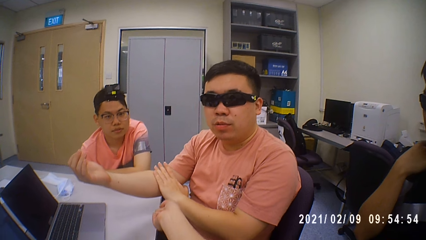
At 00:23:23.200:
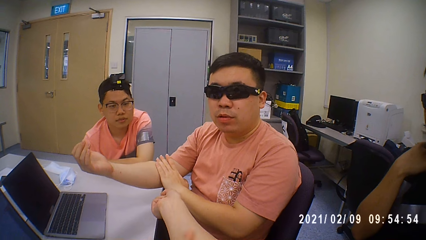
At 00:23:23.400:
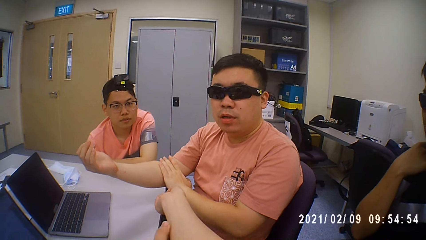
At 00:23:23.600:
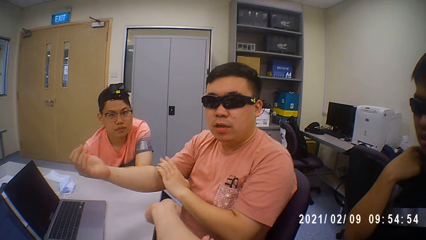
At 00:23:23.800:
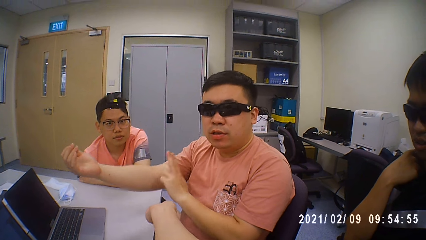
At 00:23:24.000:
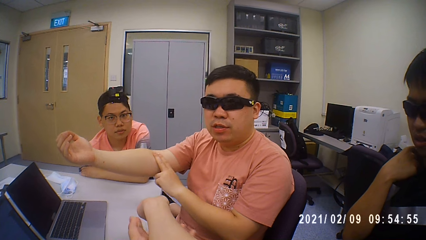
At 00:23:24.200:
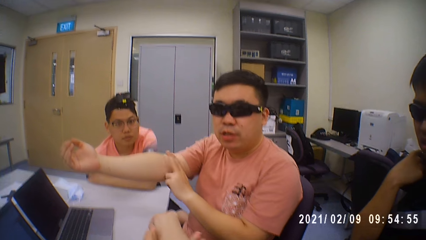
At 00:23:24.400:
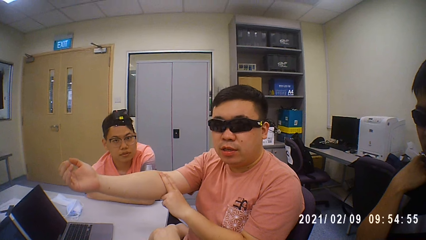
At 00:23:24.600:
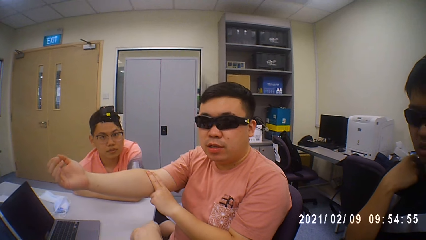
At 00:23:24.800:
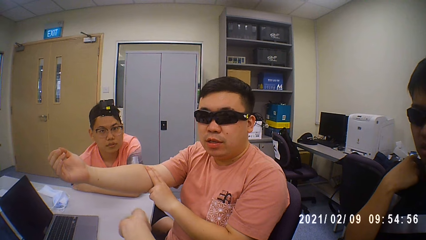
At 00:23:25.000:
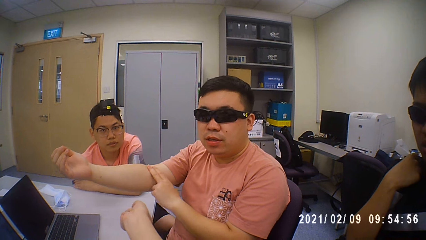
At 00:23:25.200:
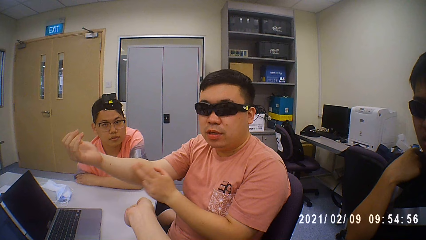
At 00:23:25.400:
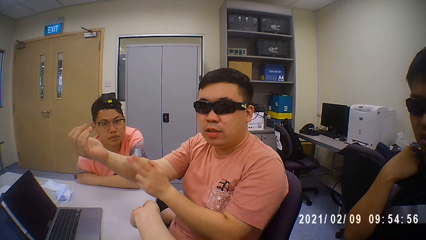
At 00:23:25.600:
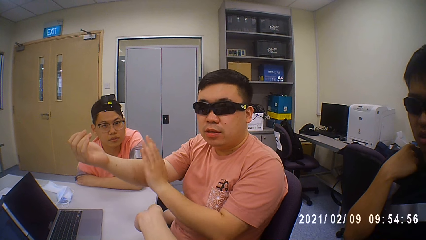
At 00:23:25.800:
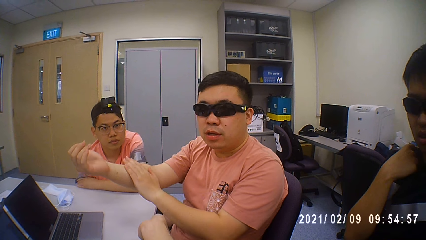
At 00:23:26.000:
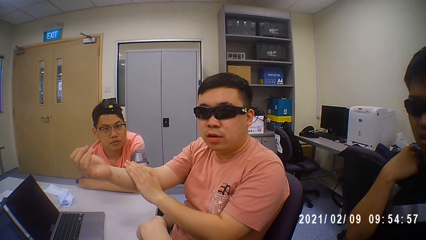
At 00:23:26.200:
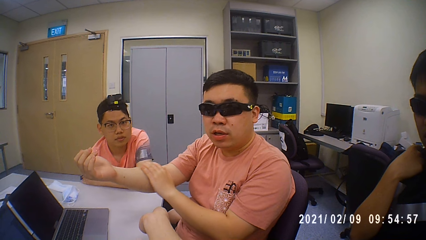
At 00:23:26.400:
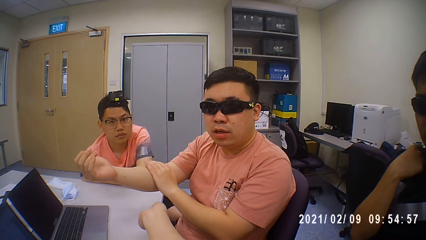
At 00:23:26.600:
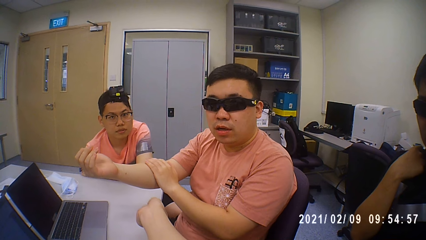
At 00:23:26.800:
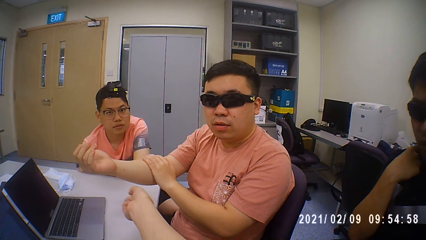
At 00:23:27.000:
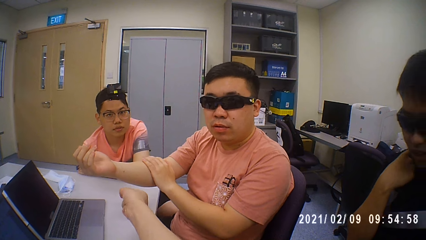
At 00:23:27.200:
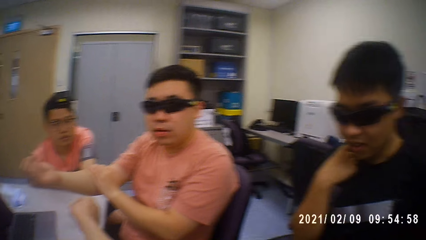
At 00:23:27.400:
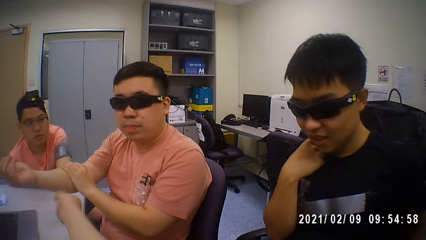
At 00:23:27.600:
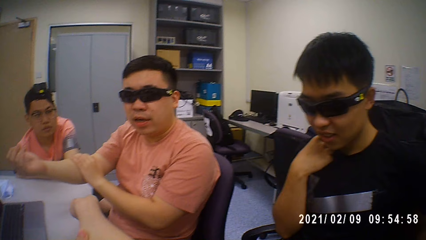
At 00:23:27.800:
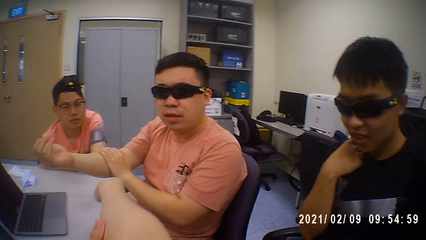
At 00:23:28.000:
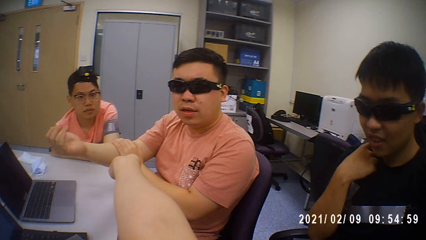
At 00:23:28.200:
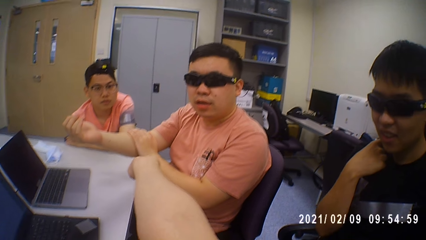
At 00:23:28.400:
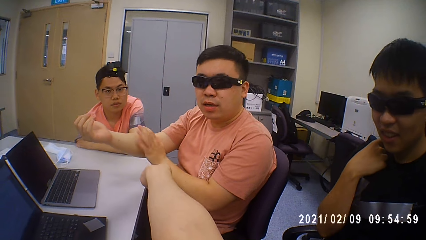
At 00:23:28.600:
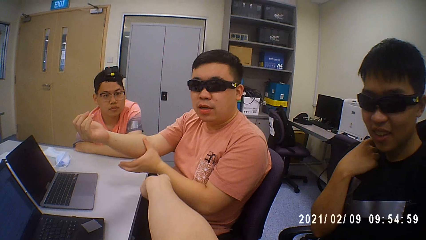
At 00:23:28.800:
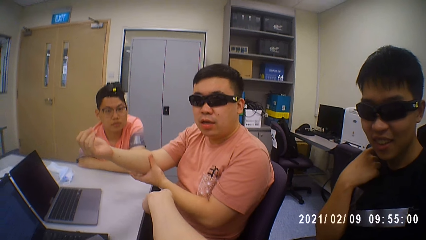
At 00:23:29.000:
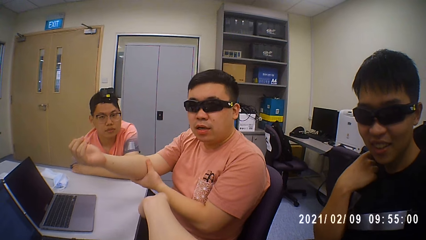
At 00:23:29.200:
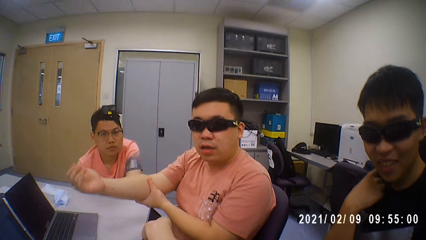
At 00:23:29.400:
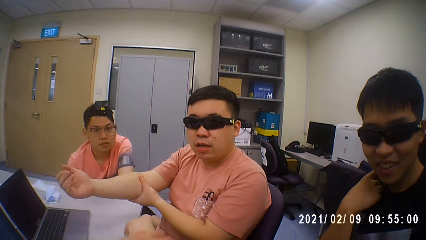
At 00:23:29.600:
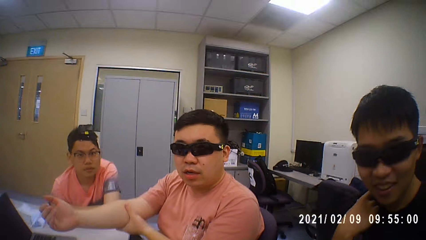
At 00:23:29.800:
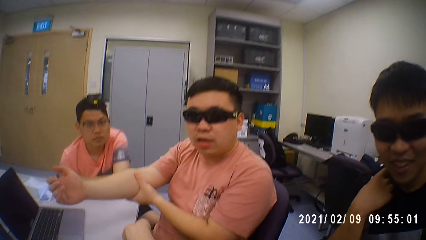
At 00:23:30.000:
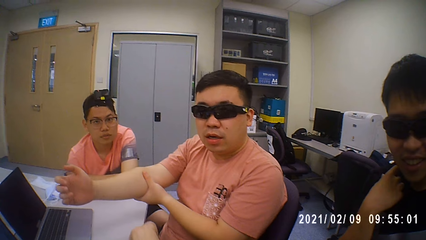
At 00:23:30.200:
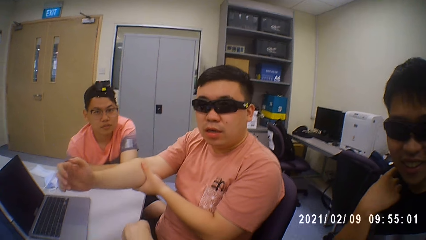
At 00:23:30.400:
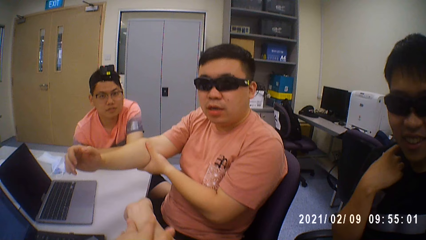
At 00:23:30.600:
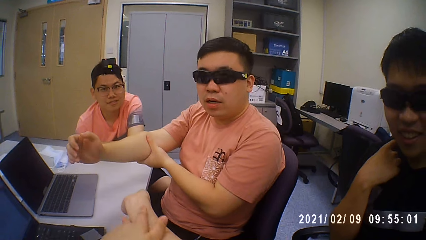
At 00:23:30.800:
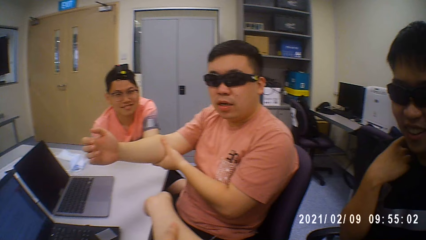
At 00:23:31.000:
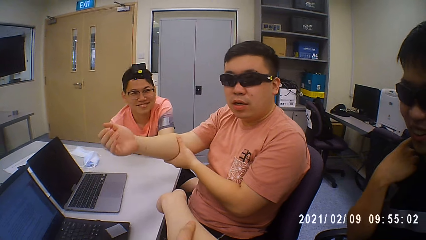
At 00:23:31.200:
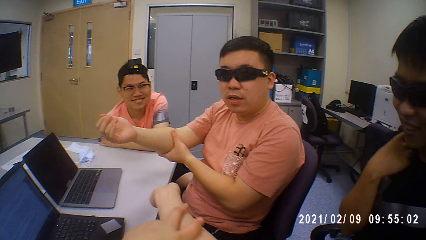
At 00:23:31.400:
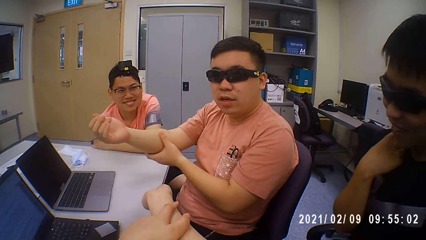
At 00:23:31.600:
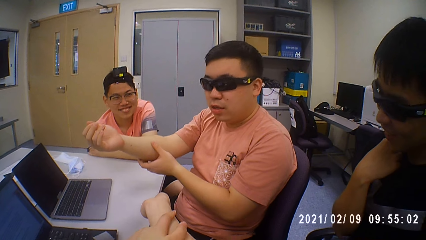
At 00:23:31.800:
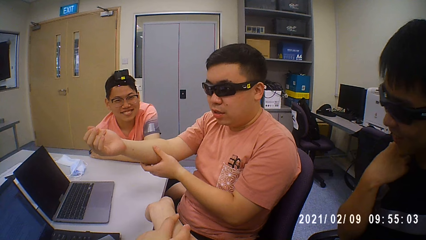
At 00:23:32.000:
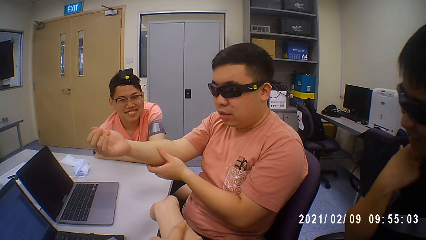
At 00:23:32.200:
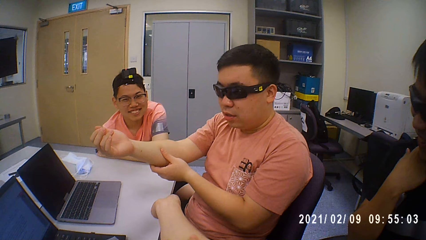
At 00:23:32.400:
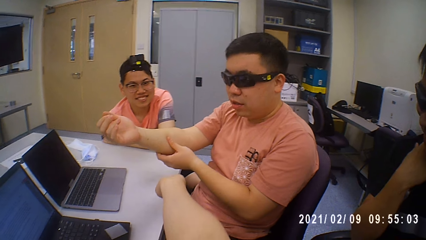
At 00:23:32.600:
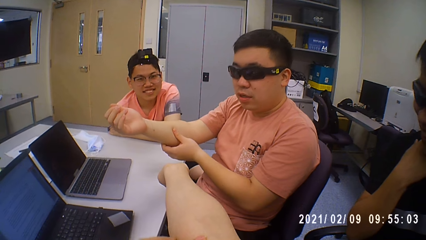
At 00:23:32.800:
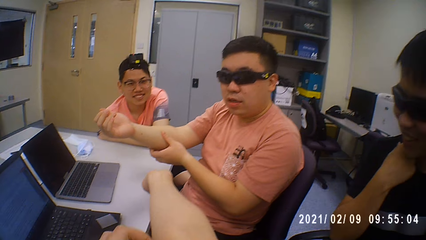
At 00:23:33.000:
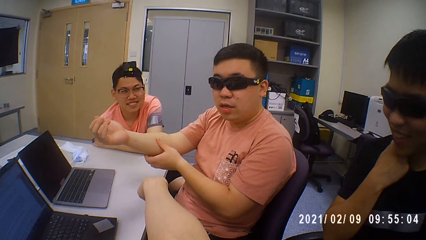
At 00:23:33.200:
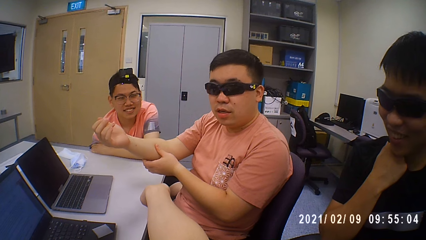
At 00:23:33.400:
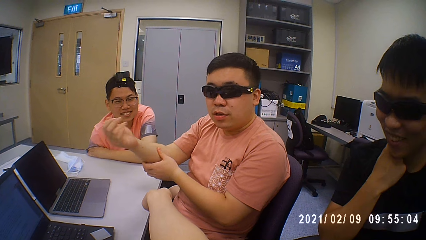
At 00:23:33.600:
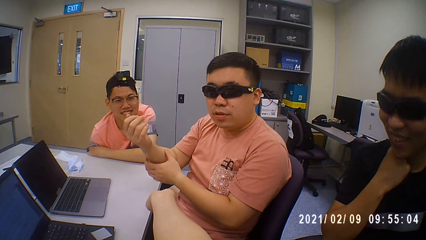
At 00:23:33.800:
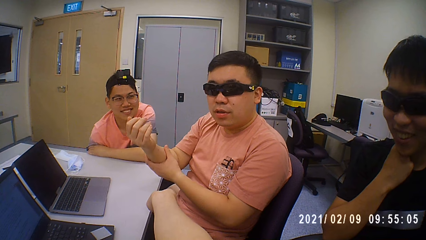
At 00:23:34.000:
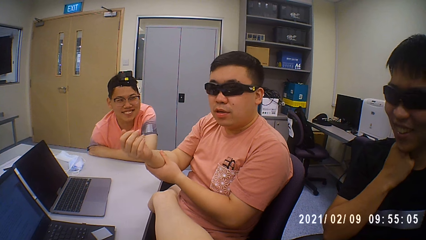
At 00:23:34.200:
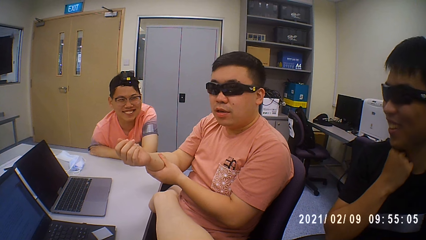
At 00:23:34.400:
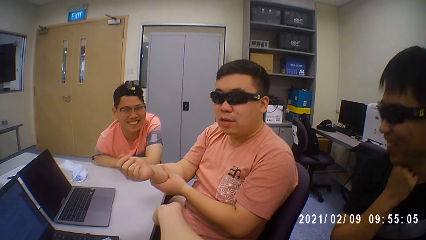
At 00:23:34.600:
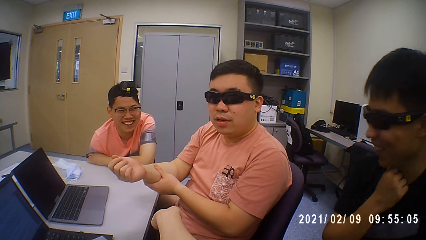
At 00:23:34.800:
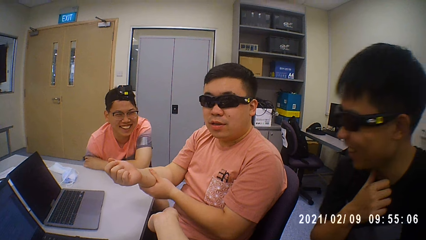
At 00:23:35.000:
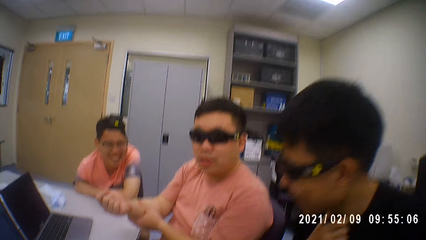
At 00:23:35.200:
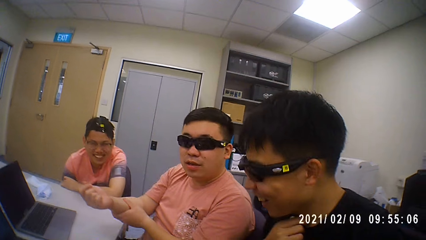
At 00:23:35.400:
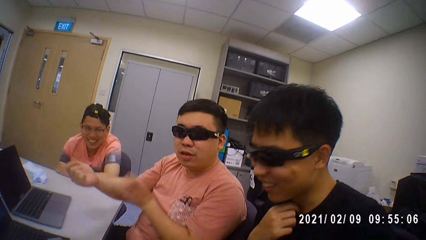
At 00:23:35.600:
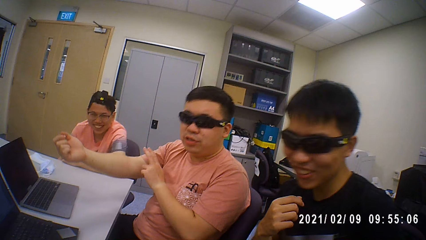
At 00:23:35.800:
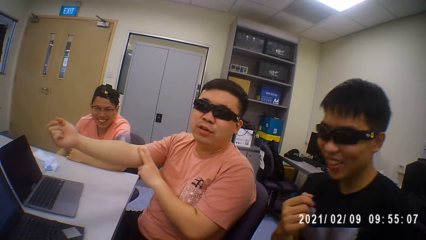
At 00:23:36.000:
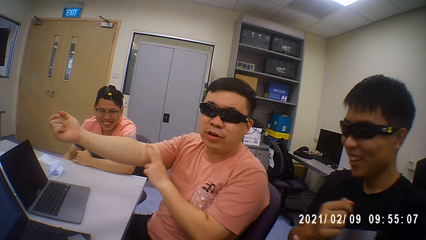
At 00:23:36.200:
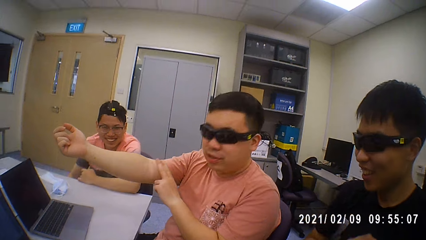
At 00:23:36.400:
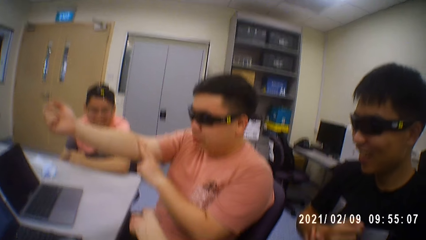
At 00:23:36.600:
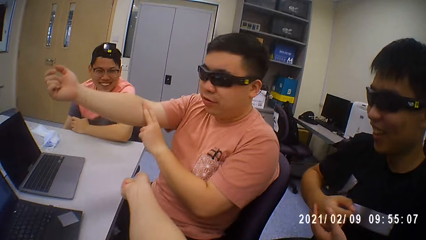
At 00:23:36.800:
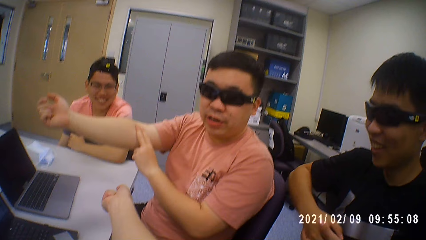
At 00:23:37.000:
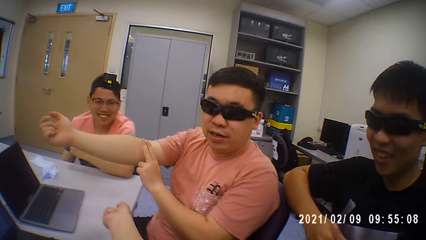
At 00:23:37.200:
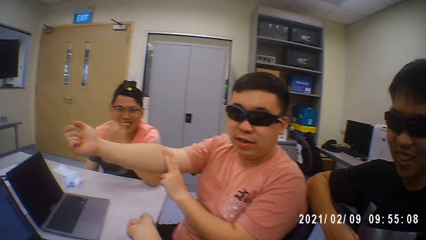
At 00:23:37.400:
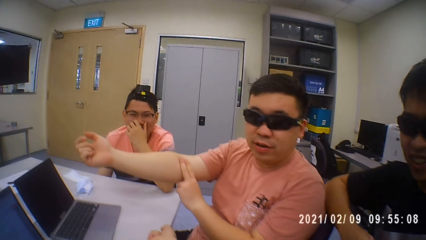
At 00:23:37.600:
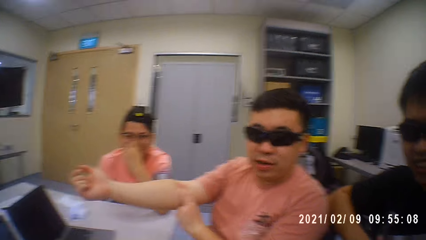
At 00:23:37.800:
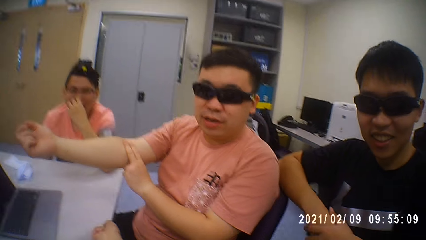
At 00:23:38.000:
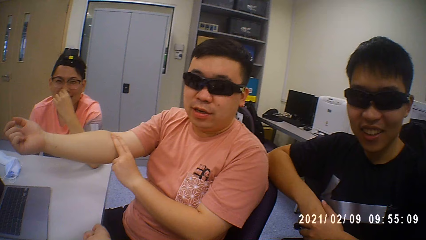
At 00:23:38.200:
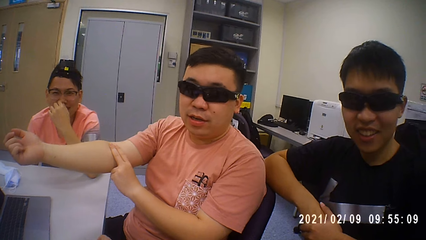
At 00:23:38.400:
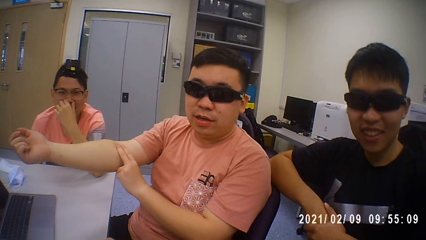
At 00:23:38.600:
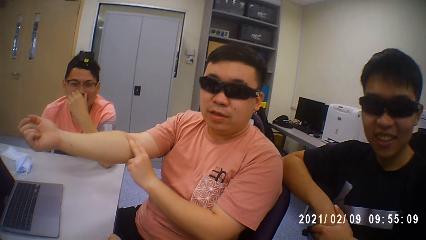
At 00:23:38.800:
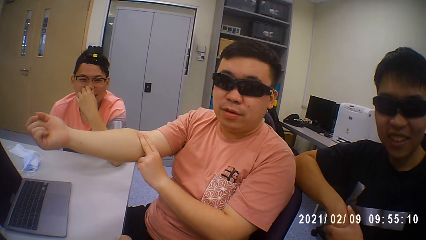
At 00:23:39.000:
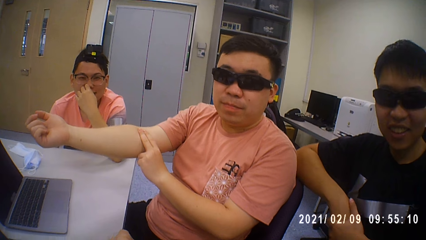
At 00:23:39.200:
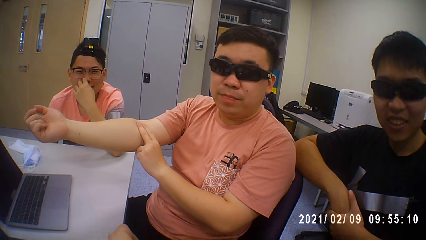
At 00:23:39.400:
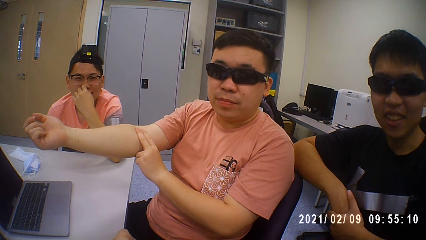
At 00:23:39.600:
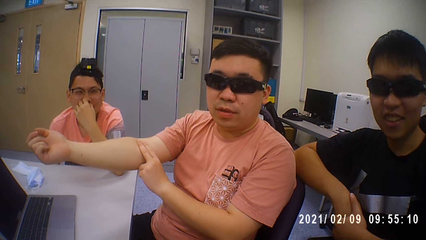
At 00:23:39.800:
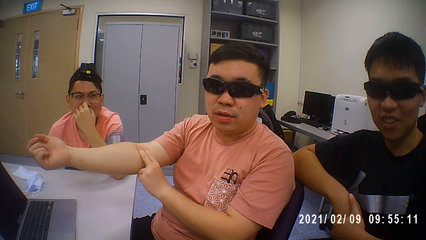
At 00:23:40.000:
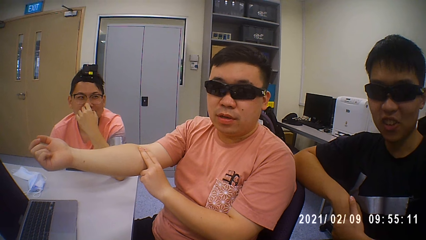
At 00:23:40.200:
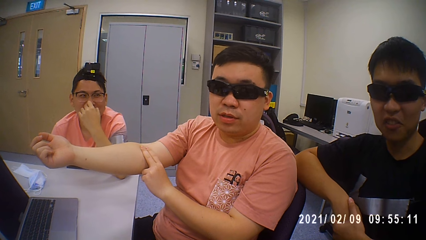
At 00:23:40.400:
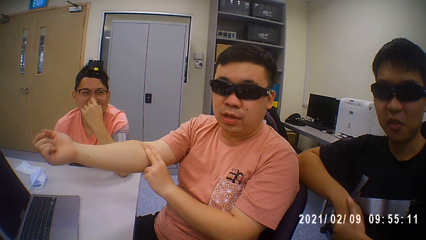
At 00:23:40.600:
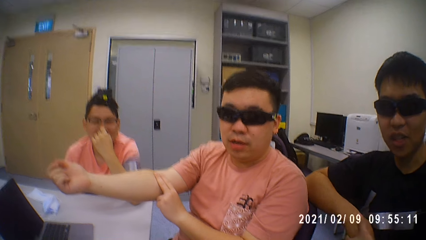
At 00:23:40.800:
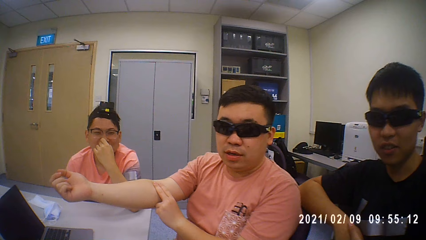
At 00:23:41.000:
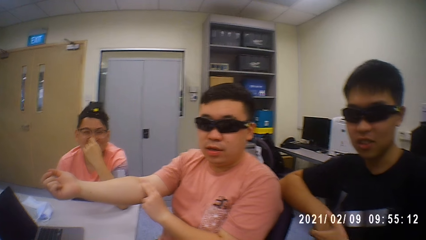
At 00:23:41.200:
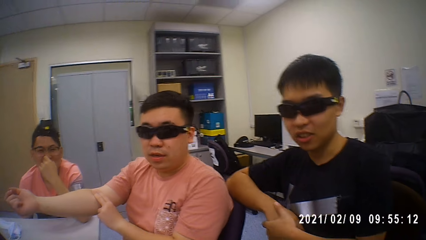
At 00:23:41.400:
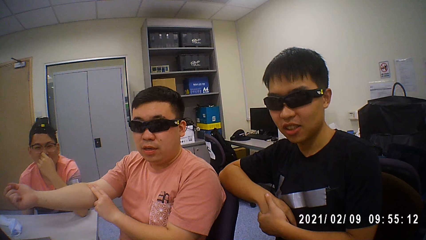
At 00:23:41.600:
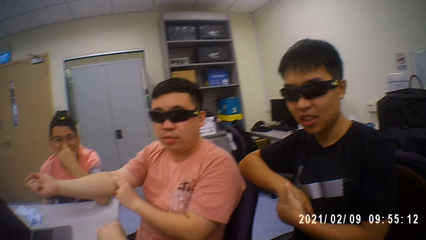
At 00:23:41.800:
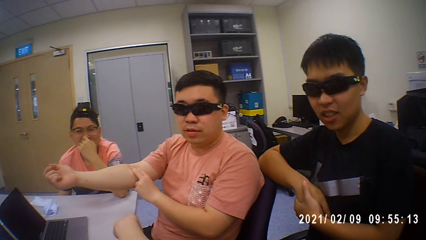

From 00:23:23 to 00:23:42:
A man touches an elbow. The man holds a hand. The man taps a hand. The camera wearer straightens a hand.
